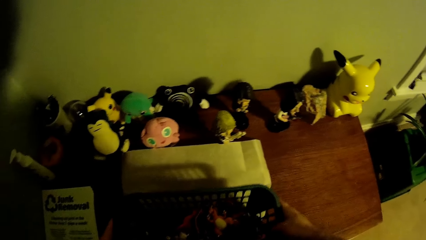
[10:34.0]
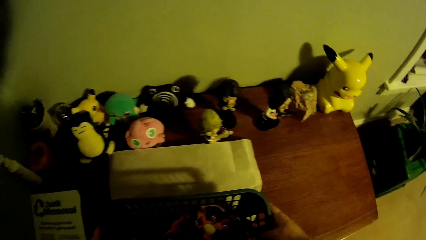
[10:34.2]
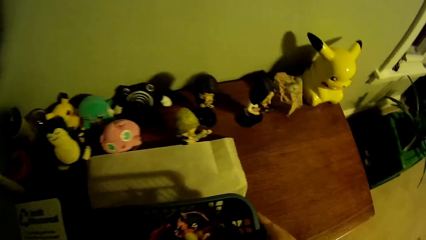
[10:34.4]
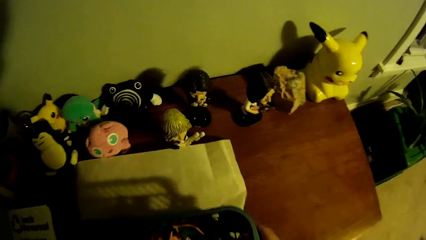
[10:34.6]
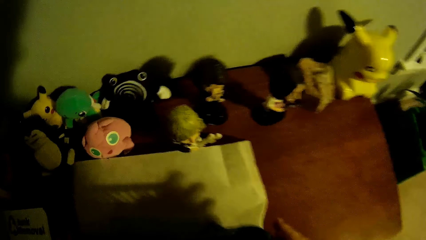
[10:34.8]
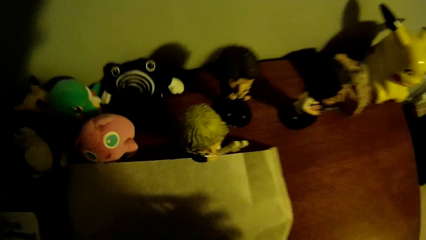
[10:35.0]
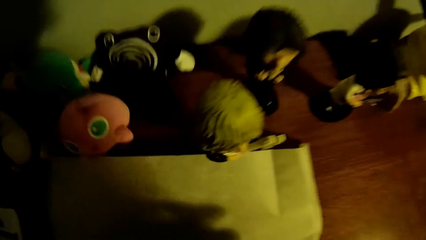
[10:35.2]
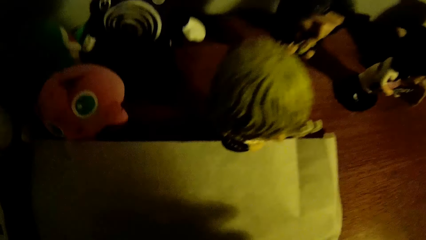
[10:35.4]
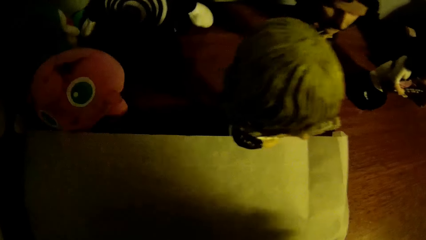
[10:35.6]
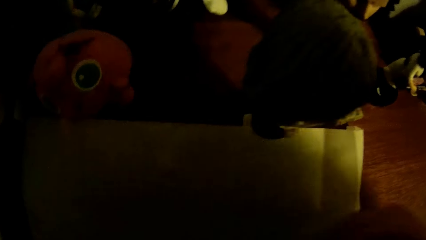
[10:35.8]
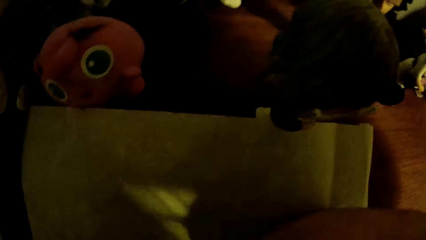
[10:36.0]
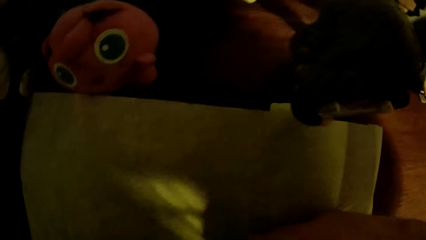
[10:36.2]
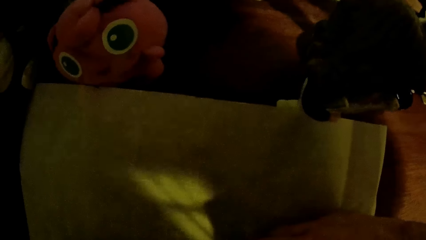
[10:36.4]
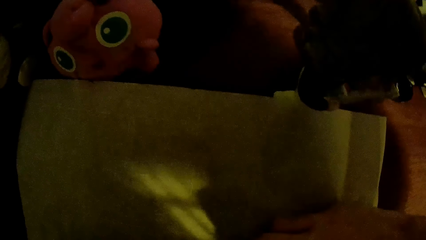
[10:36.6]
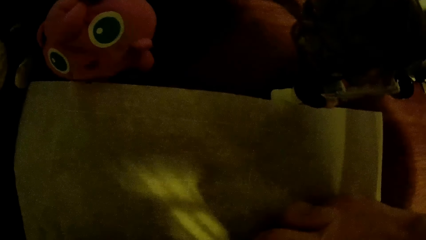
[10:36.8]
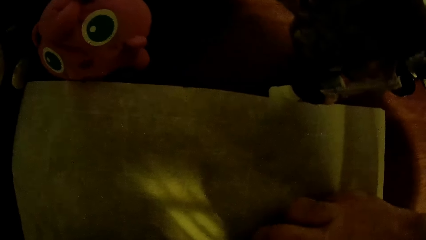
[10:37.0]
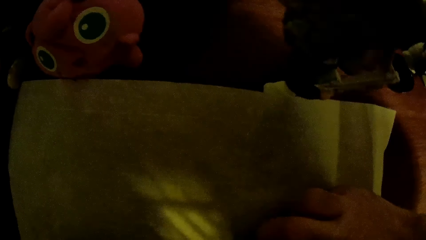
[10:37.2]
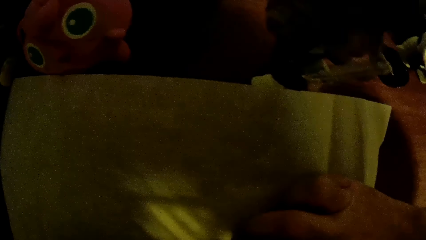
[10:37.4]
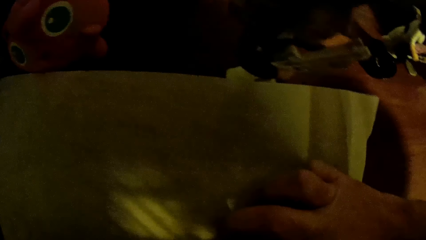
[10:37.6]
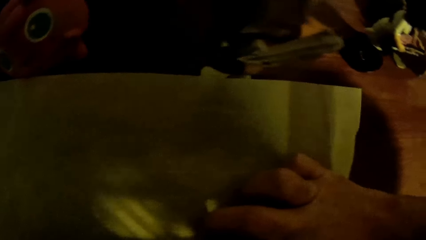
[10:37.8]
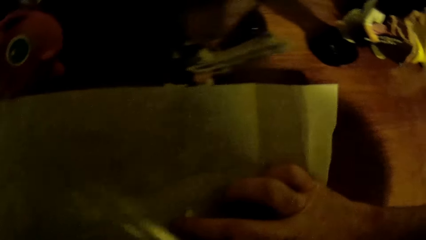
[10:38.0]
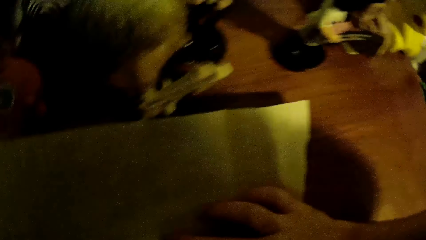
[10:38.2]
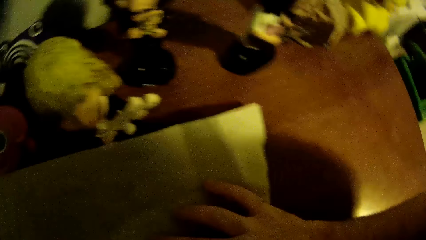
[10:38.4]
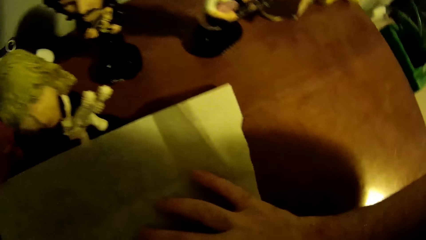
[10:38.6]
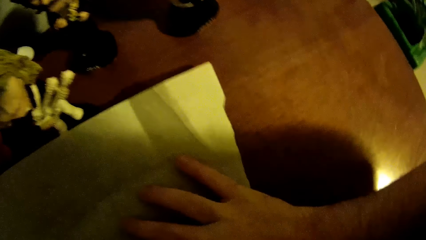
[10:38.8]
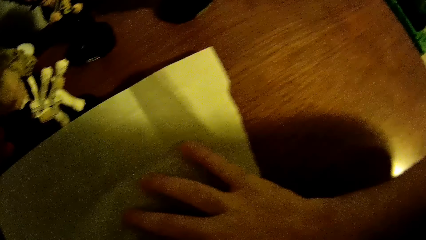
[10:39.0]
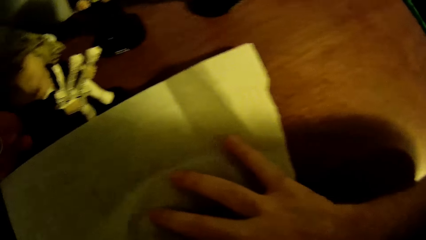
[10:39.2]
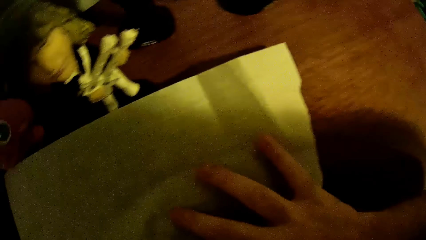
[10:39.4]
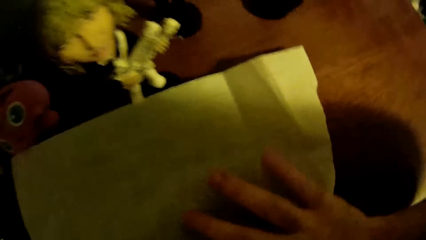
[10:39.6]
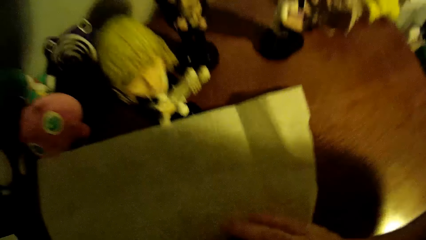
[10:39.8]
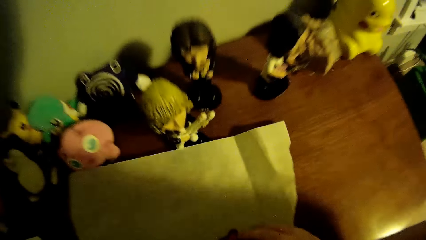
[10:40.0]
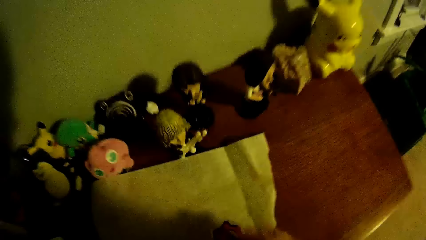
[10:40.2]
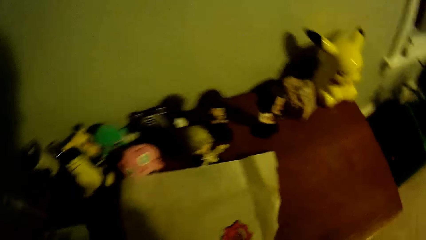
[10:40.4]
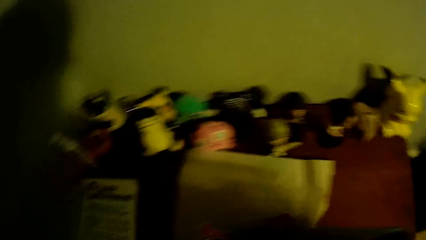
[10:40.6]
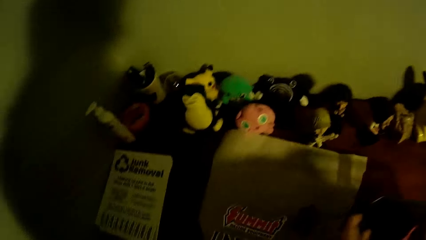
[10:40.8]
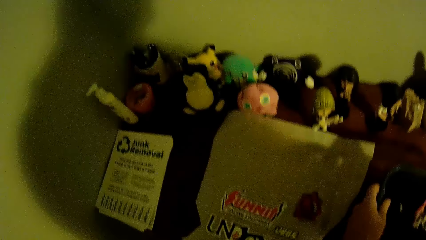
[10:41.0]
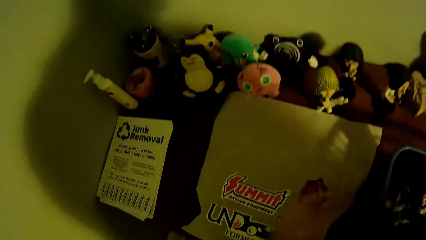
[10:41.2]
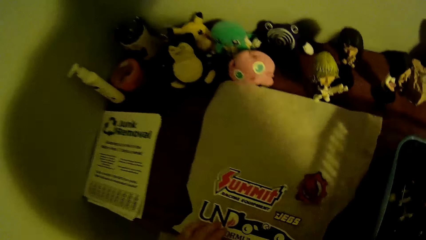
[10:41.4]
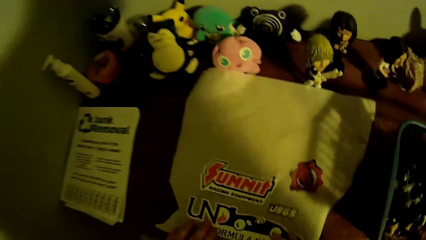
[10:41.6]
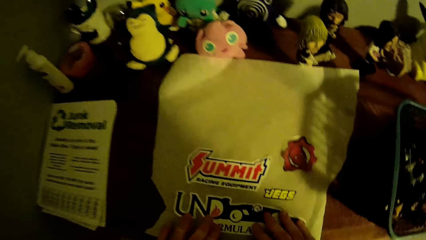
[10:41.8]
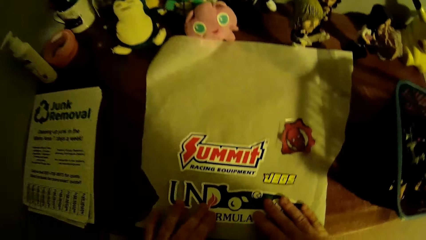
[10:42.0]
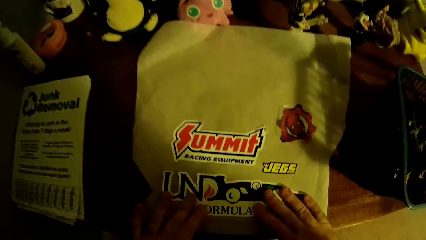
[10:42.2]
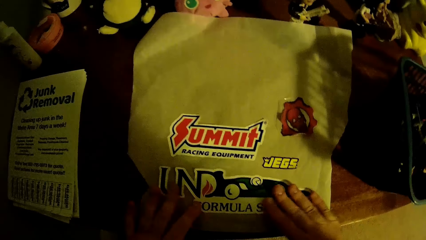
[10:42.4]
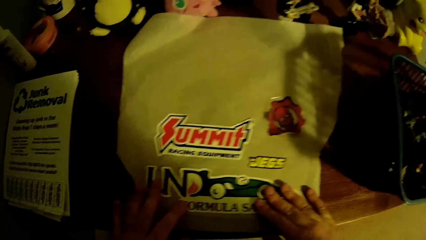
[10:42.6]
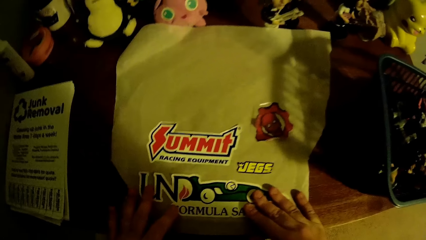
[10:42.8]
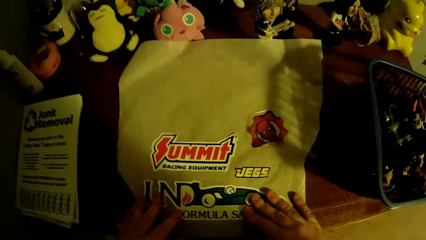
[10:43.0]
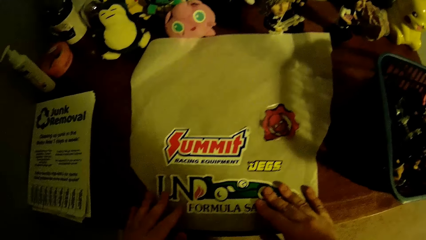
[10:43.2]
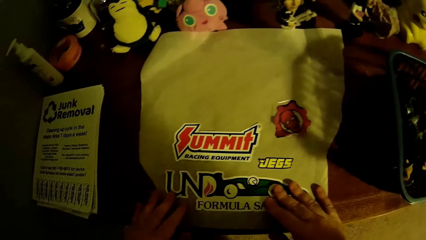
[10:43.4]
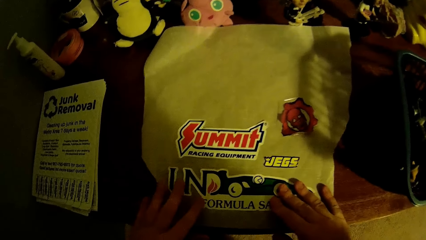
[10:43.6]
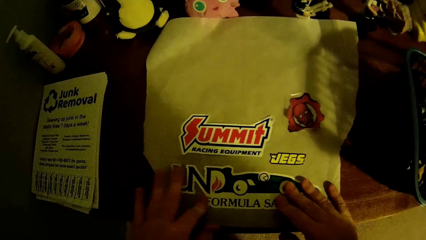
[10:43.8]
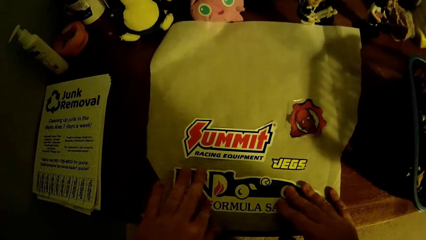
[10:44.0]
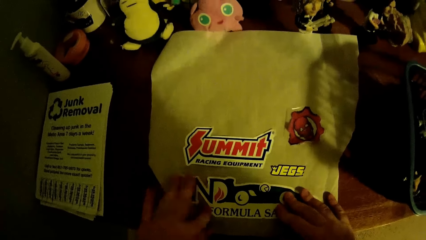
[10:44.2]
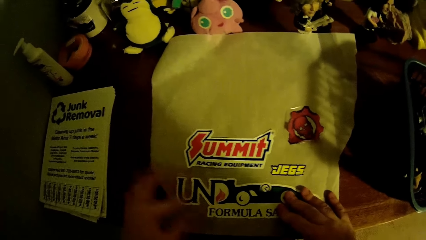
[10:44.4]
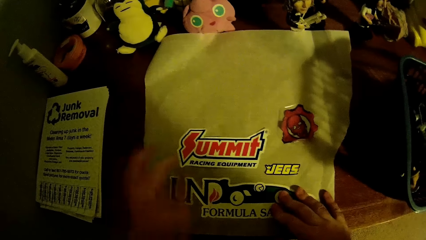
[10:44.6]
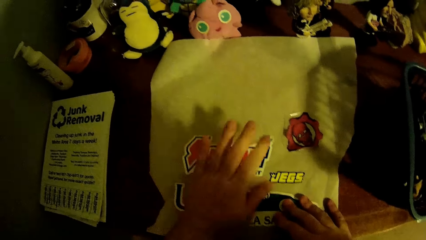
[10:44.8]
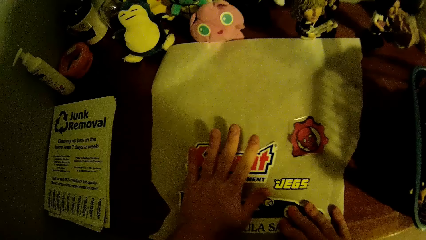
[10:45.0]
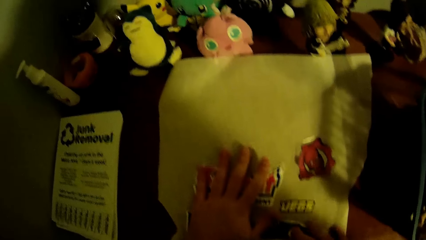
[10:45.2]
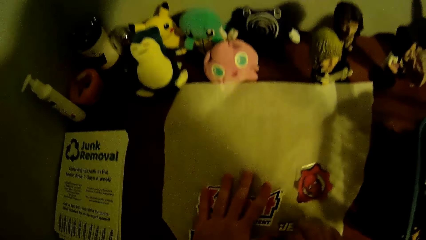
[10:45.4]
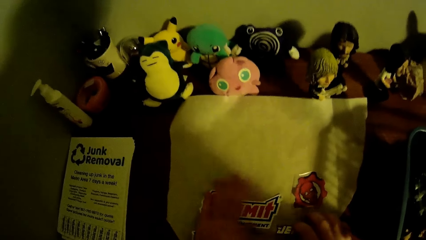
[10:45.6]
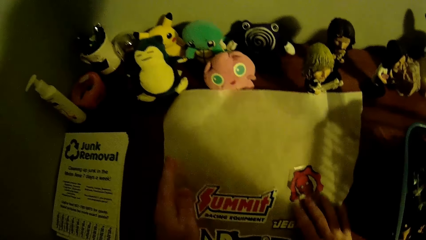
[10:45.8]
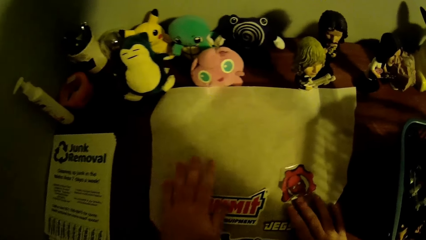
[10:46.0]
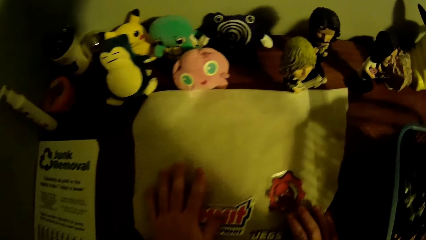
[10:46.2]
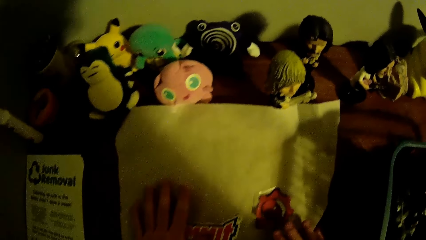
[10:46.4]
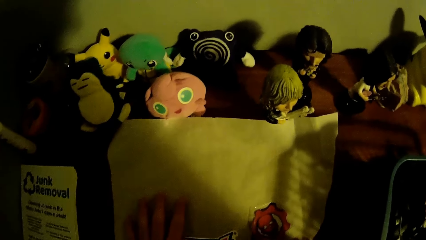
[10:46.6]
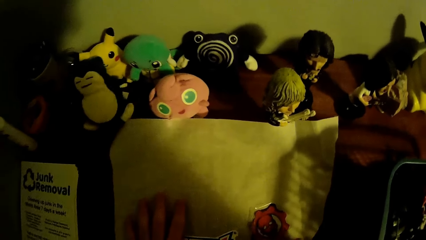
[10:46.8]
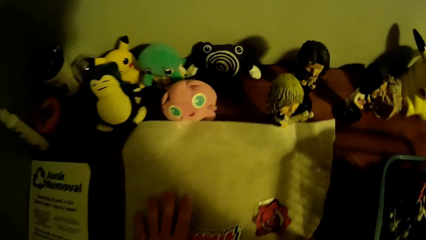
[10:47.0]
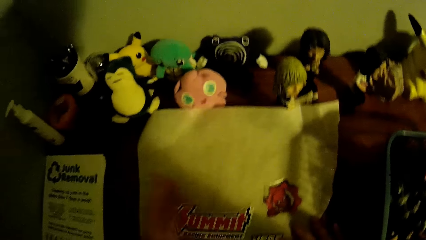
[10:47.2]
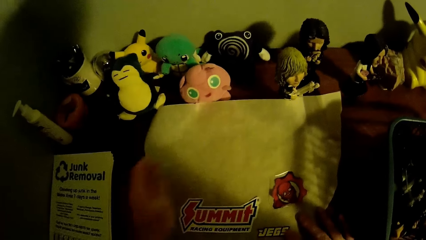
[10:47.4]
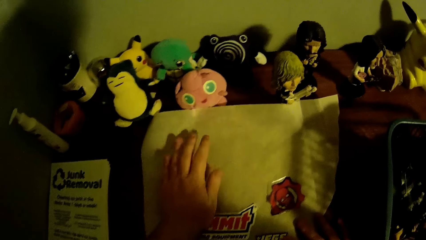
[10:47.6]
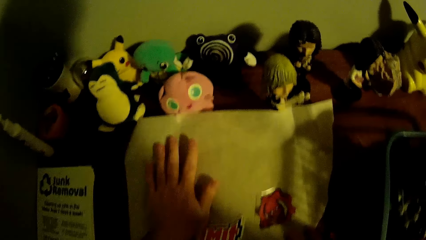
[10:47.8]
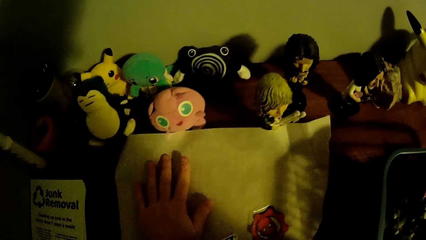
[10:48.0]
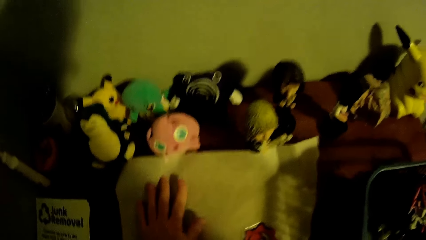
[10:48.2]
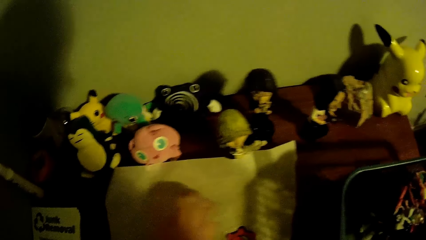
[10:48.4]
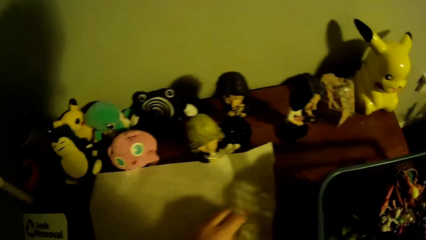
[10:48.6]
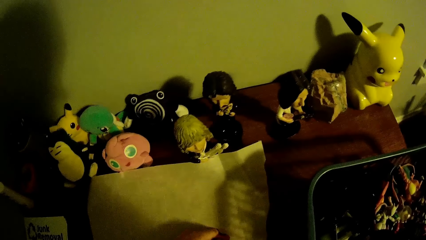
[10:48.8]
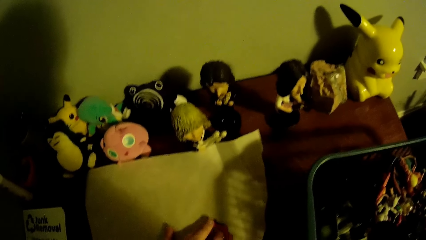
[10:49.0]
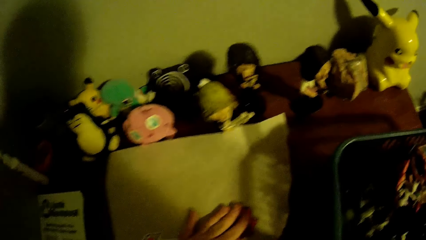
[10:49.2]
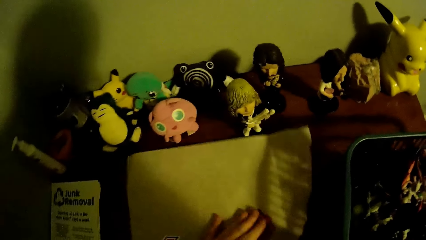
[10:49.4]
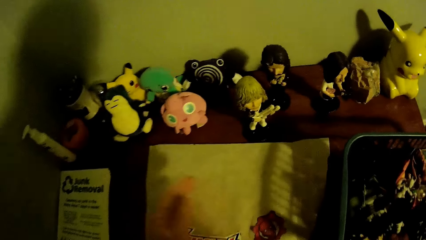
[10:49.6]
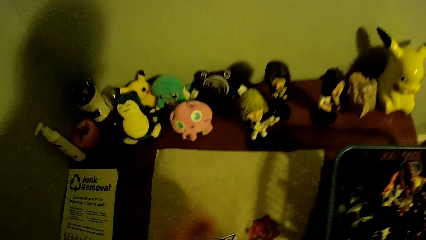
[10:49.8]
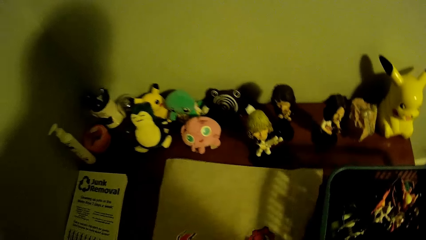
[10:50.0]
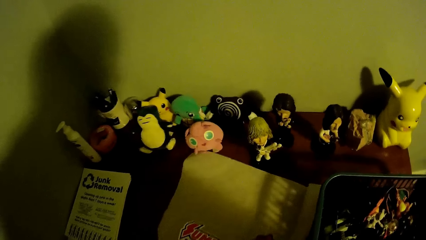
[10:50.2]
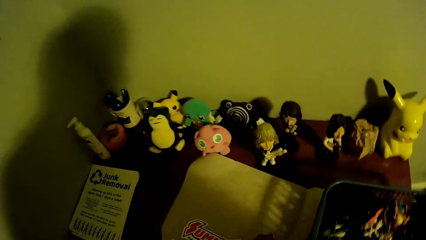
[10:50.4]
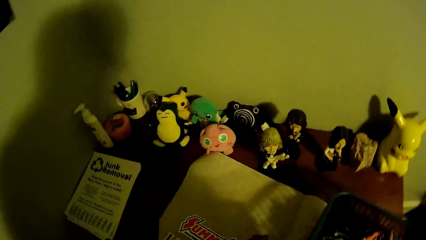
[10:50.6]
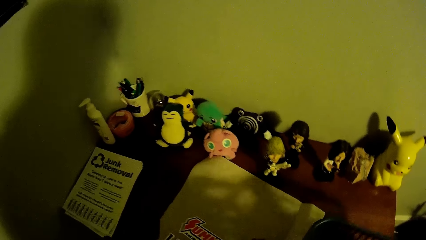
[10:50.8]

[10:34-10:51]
The camera wearer puts the basket on the paper or packet. They touch the paper. They put the basket on the table. They touch the sticker on the paper.
